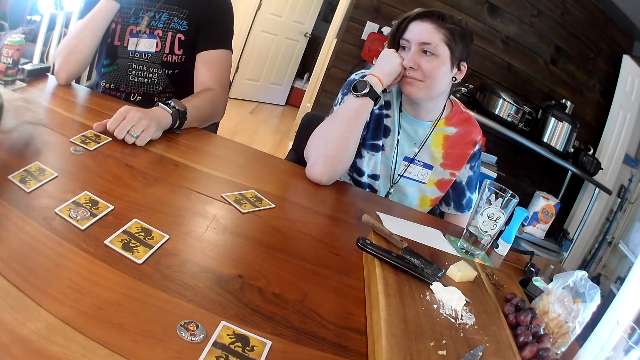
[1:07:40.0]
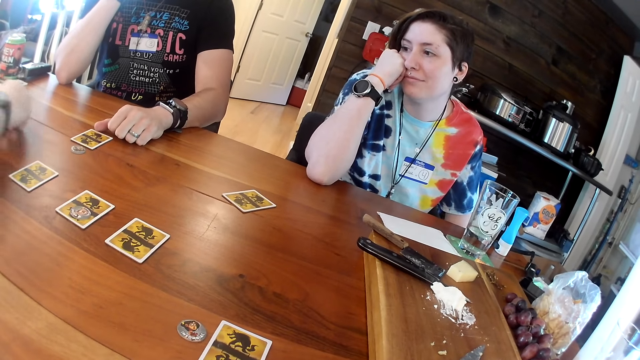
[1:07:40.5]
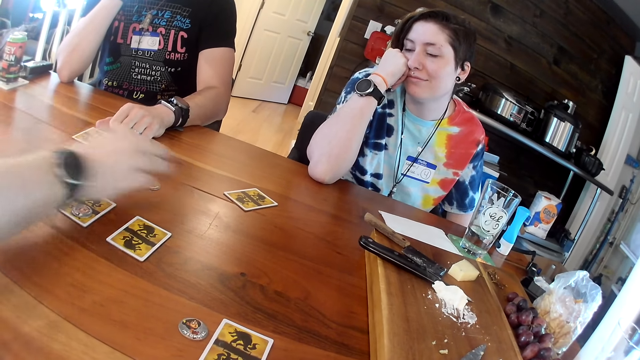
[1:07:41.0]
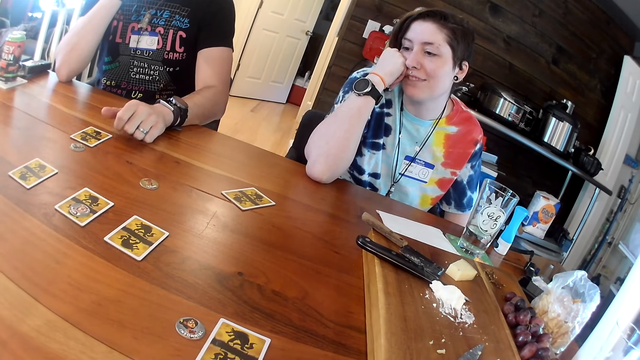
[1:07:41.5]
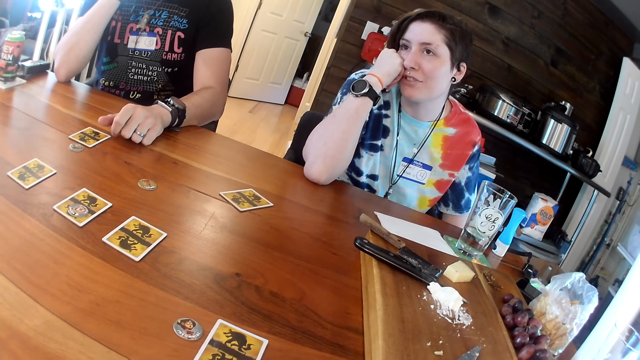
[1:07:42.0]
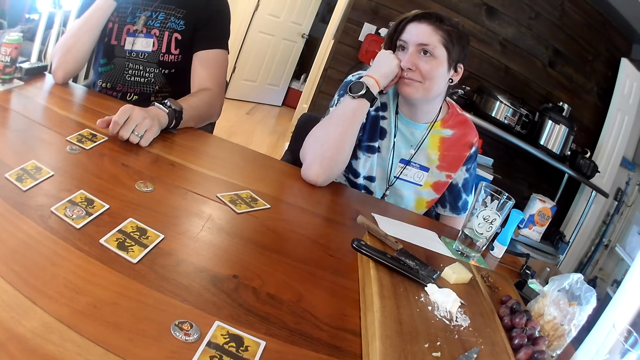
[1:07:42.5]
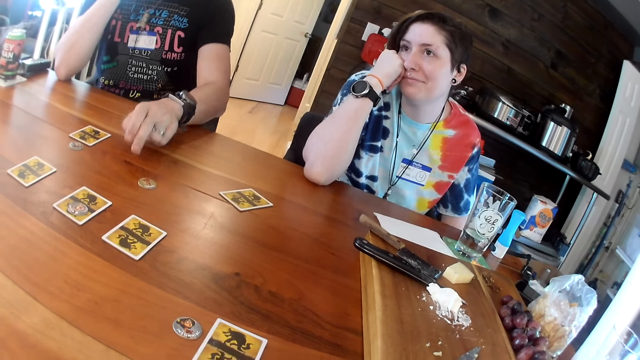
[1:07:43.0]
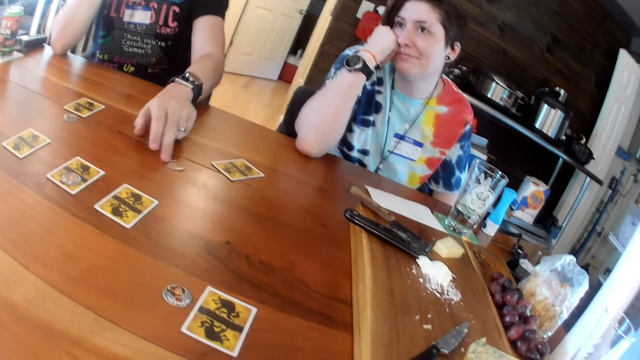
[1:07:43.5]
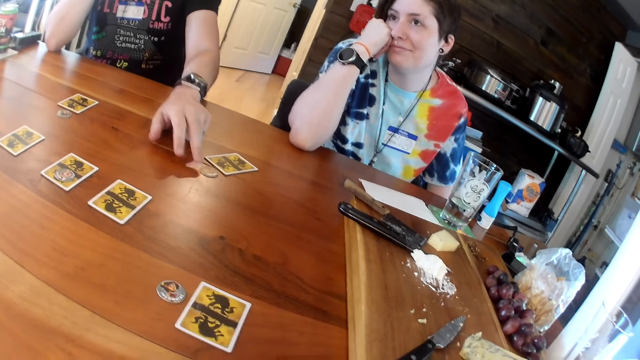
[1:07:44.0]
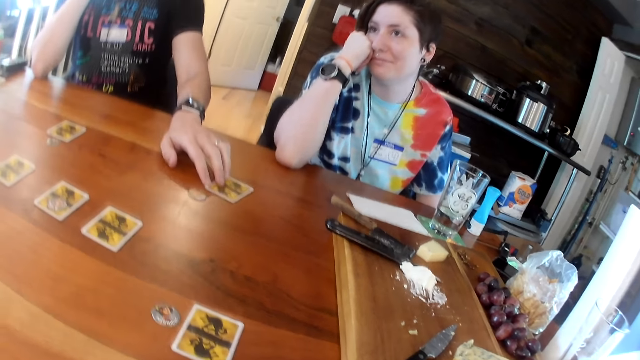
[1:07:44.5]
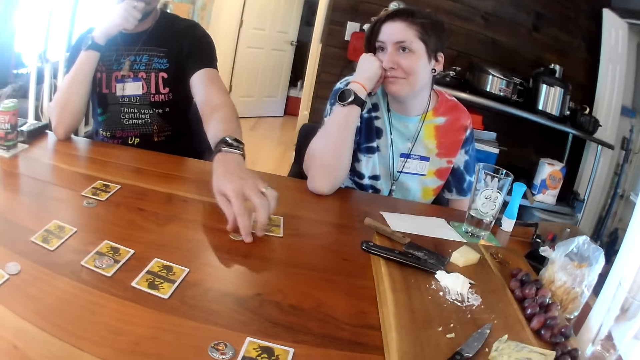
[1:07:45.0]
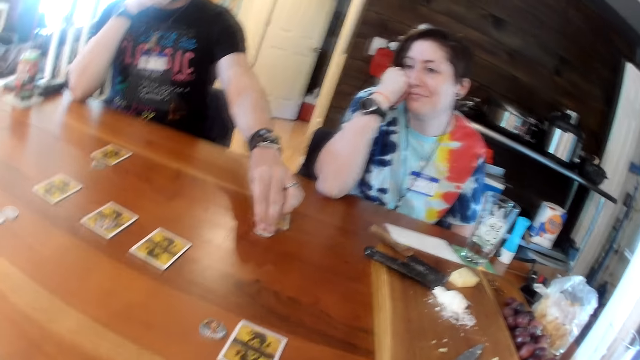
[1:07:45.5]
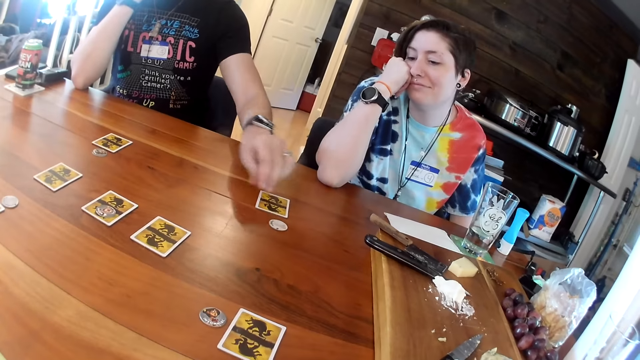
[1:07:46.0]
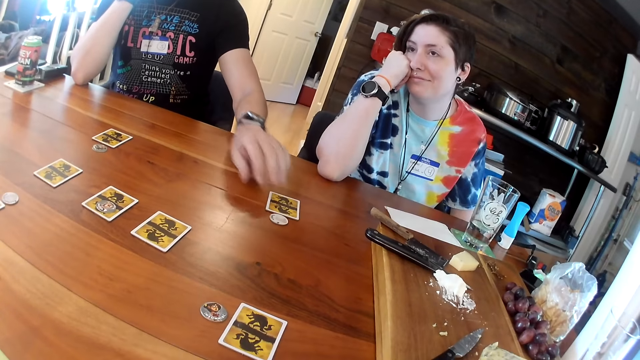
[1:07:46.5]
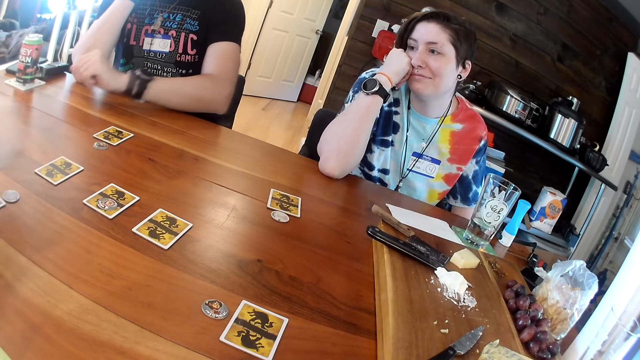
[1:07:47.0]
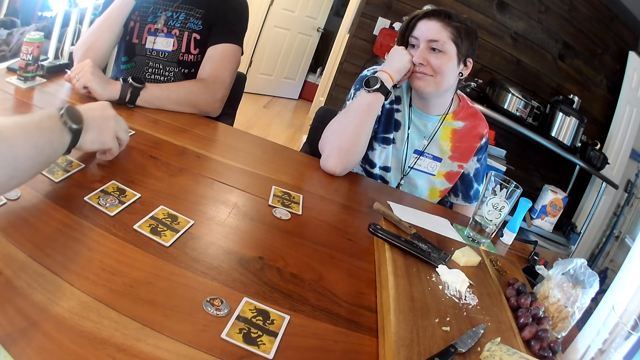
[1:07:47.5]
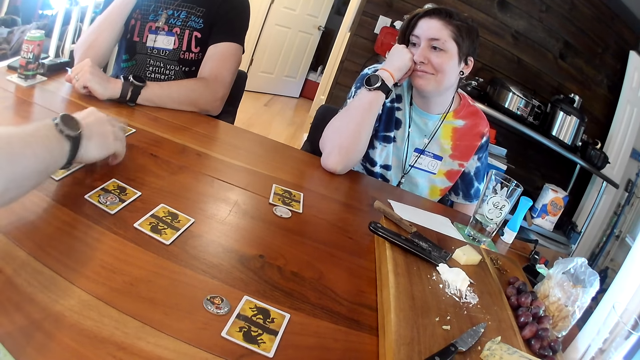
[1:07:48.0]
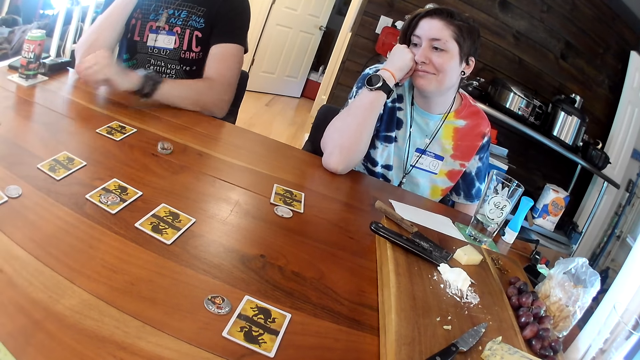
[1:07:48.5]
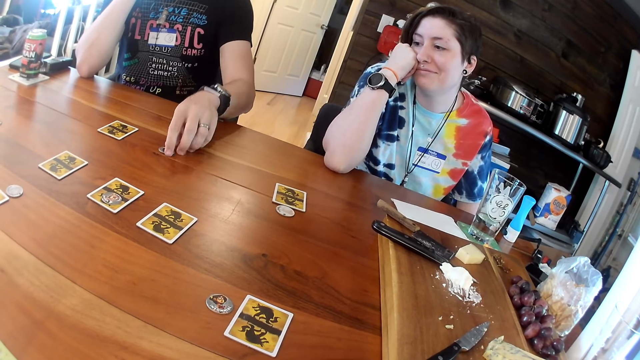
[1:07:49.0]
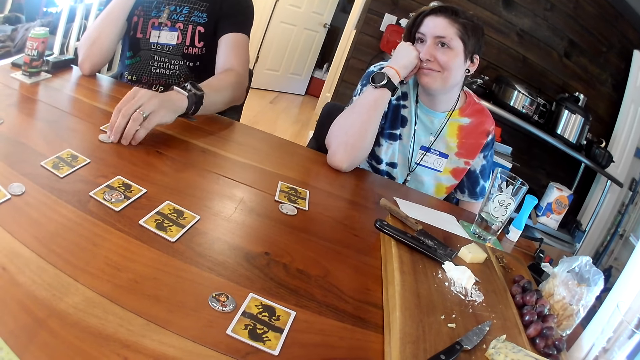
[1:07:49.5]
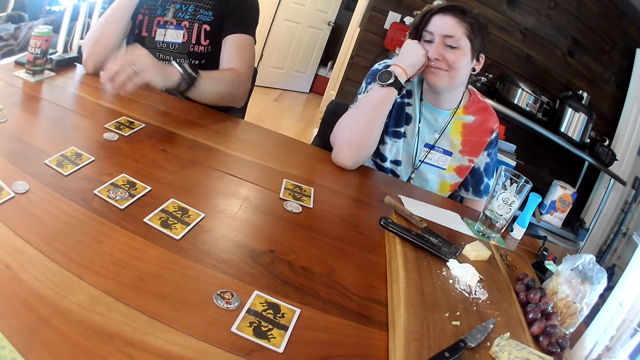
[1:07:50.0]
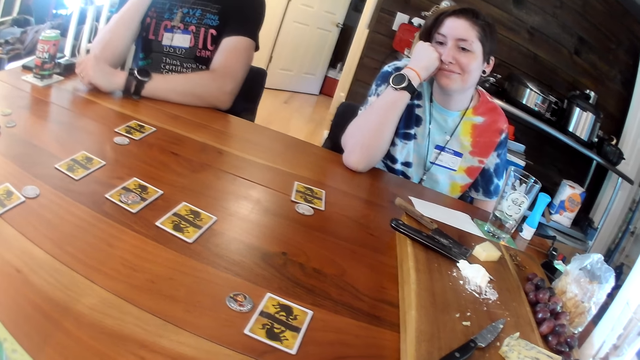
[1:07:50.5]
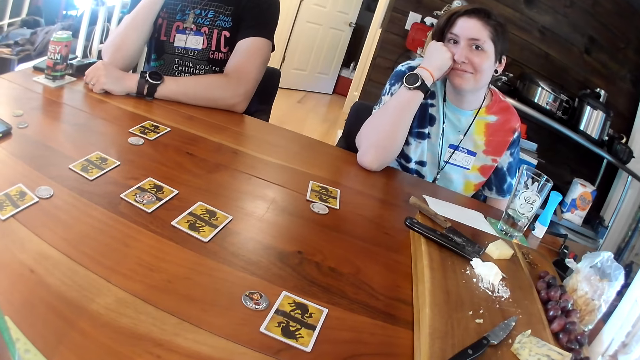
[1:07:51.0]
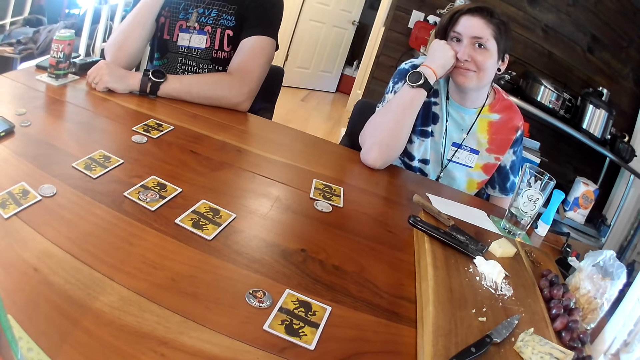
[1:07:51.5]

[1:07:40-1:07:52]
A woman converses with a man. Another man picks up a token from the table with his right hand and drops the token on the table with his right hand. The first man puts the card on the table. A third man adjusts the token on the table with his left hand. A fourth man pushes the card on the table. The third man adjusts the card on the table with his left hand. A fifth man turns the token on the table with his left hand and adjusts the card on the table with his left hand. A sixth man spins the token on the table with his right hand and turns the coaster on the table with his right hand. A seventh man picks up the card. The camera wearer converses with the fifth man. The fifth man picks up the coaster from the table with his left hand and turns the coaster with his left hand. Another man picks up the card.

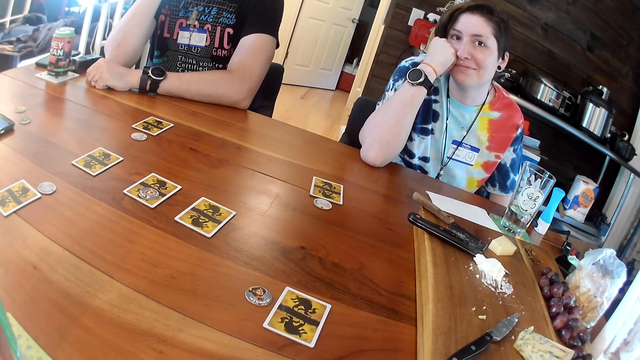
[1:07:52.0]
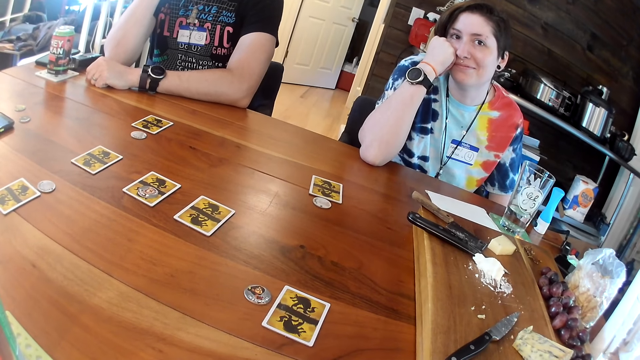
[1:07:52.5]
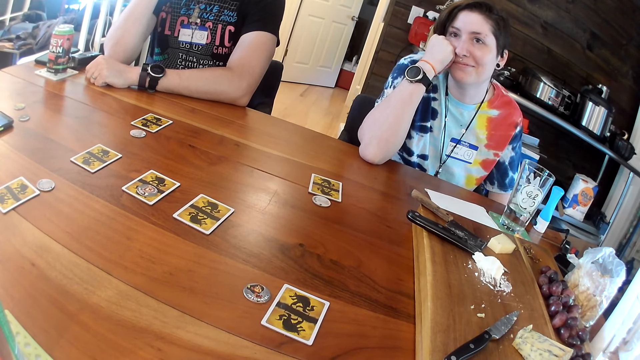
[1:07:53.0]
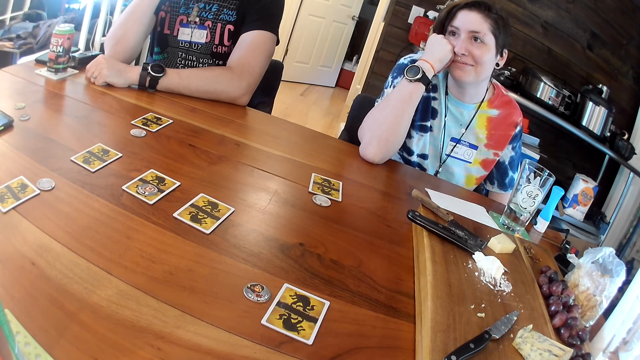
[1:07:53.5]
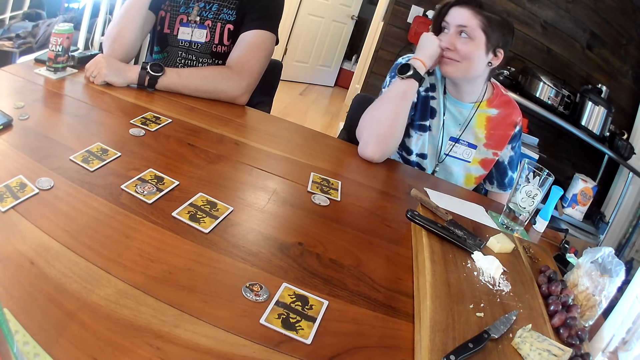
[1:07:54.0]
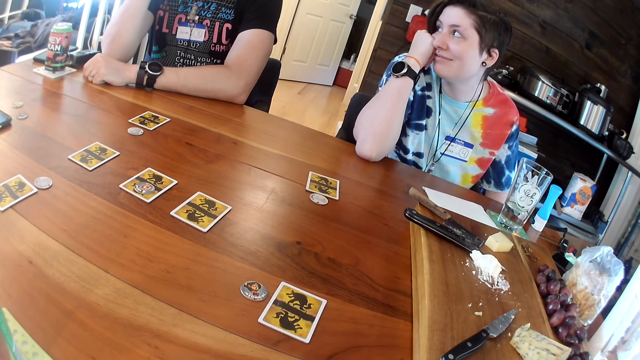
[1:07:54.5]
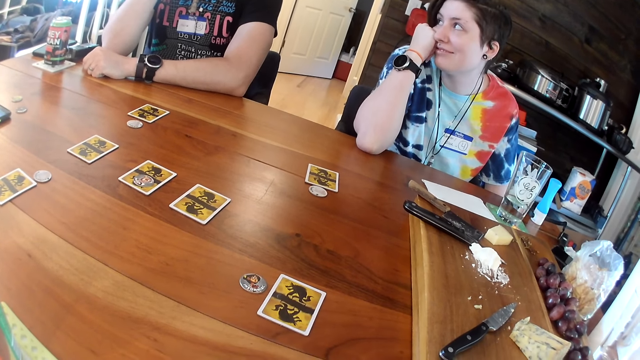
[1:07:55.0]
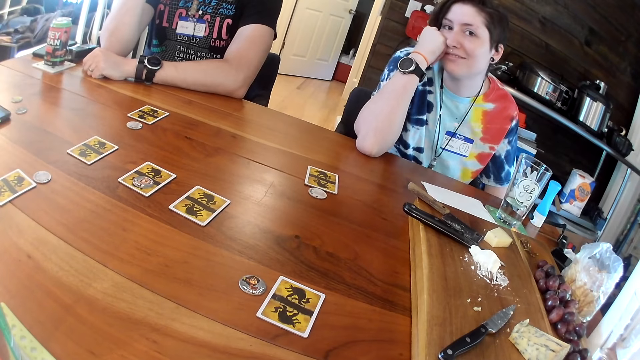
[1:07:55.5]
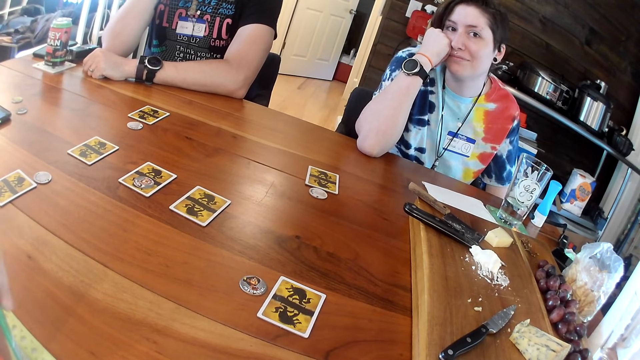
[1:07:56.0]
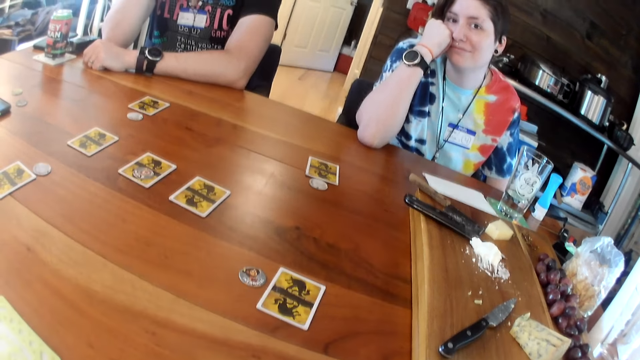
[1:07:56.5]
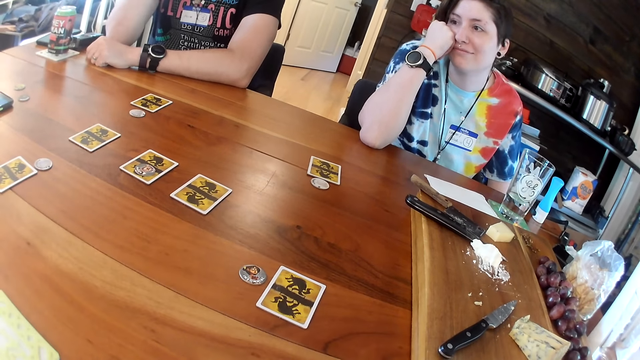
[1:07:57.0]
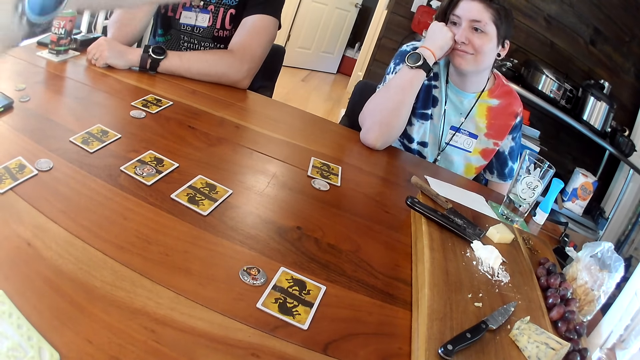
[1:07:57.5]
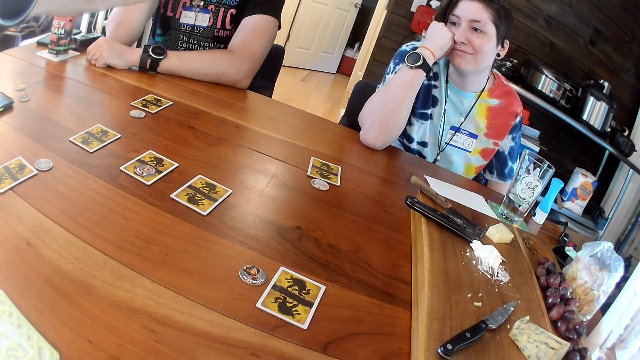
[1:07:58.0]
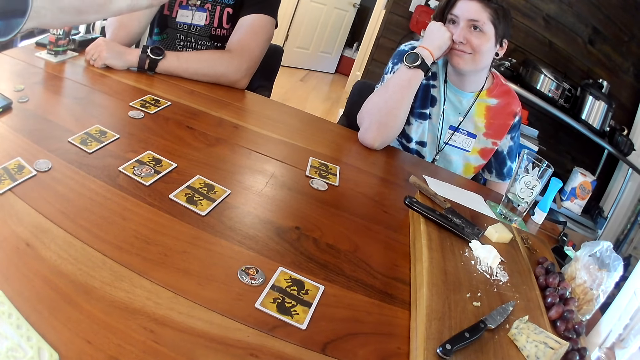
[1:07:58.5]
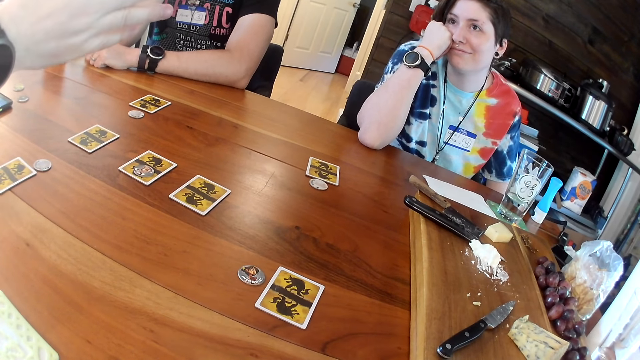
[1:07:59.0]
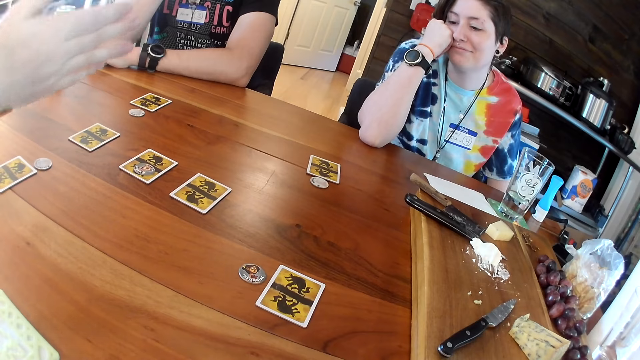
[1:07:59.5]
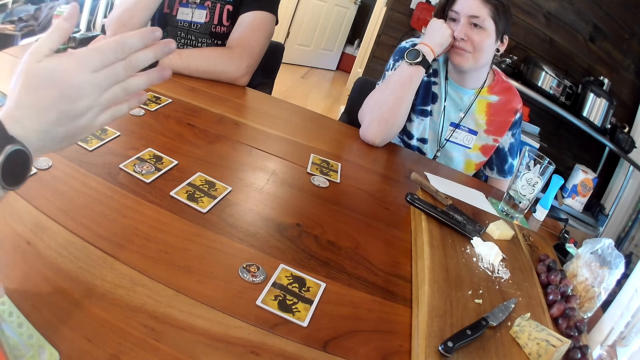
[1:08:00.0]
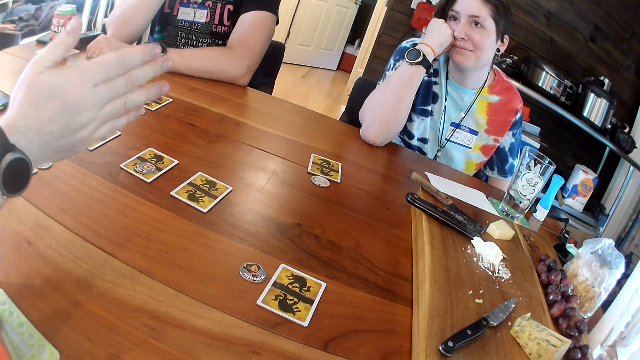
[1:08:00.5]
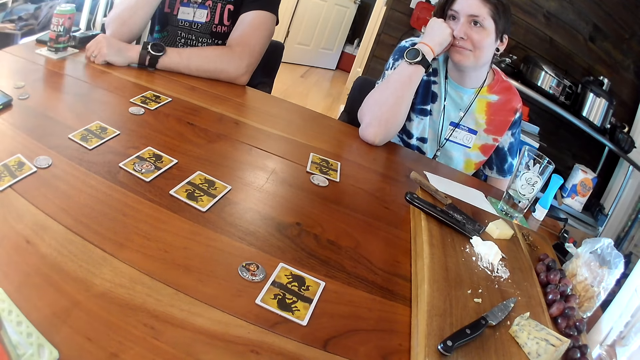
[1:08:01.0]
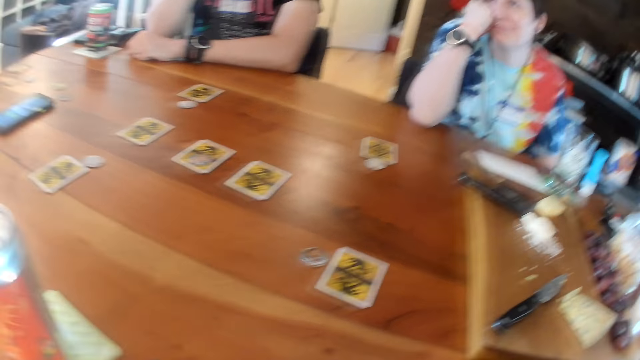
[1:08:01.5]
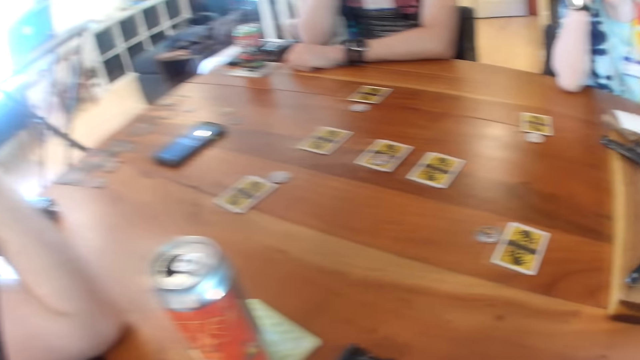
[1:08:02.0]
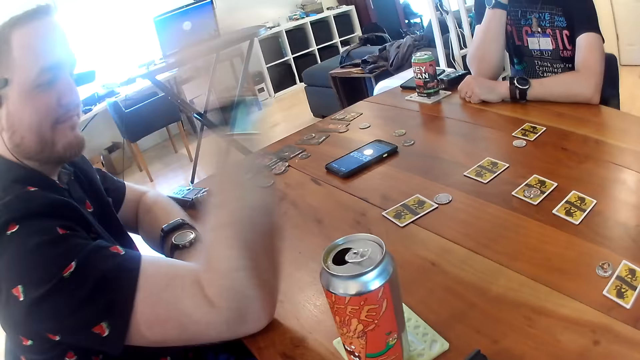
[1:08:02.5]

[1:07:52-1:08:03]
A man converses with the camera wearer. The camera wearer converses with the man. Another man stretches his right hand. A third man stands. The camera wearer converses with a woman.
